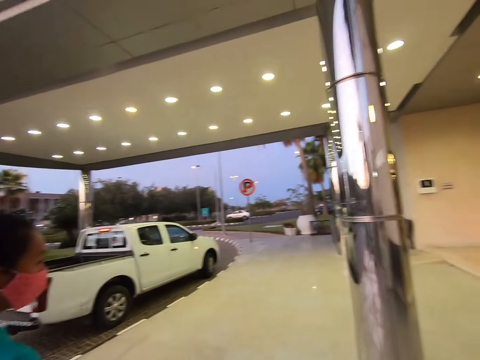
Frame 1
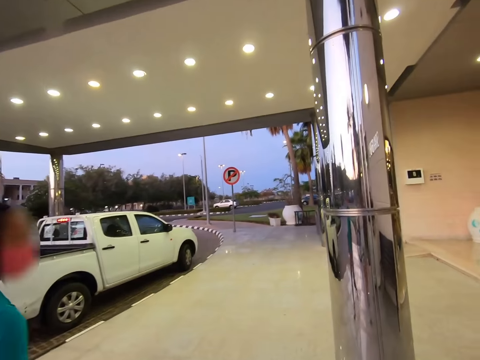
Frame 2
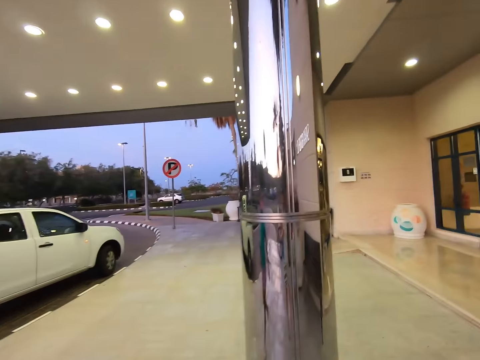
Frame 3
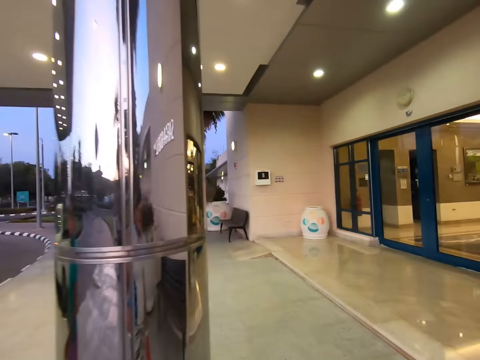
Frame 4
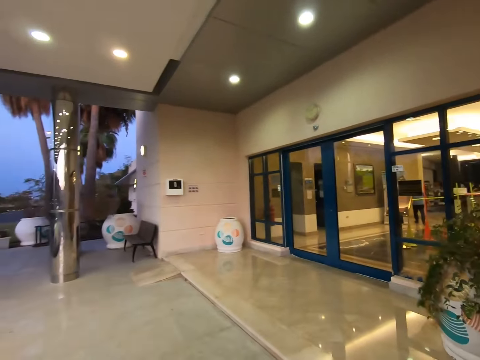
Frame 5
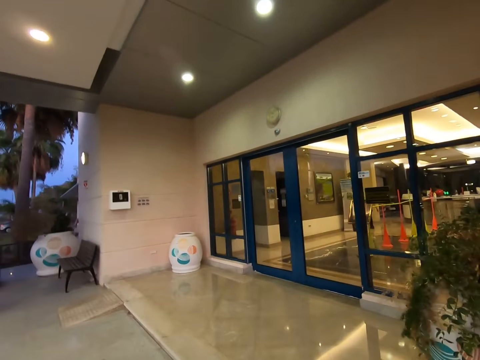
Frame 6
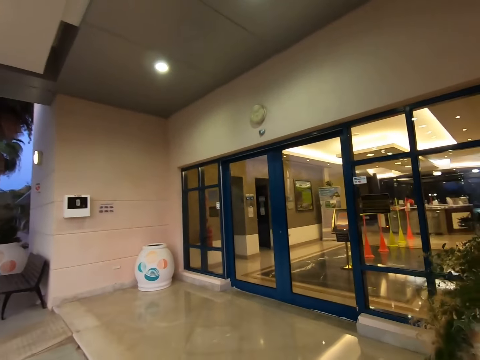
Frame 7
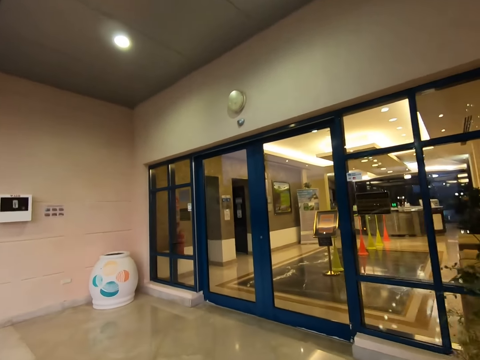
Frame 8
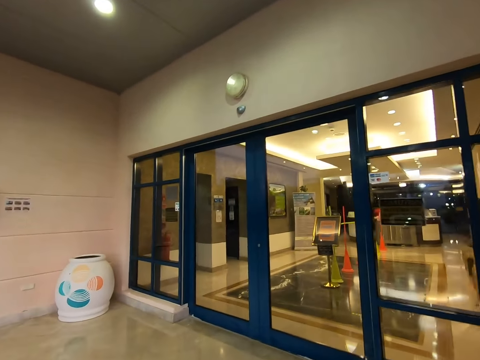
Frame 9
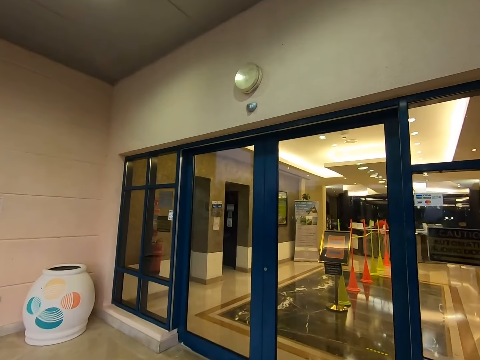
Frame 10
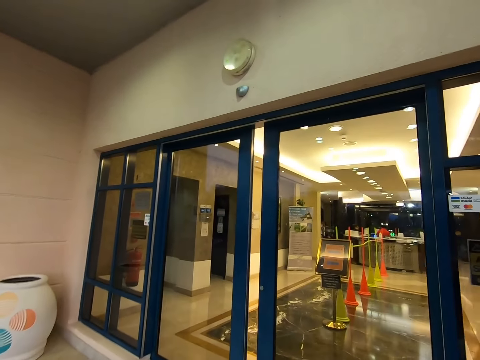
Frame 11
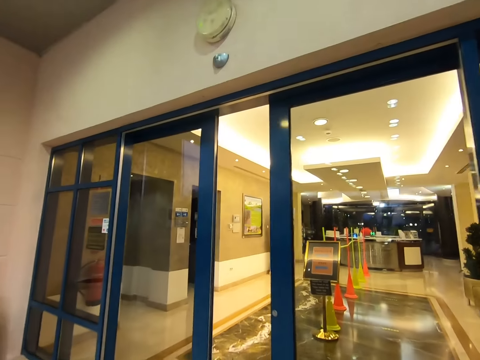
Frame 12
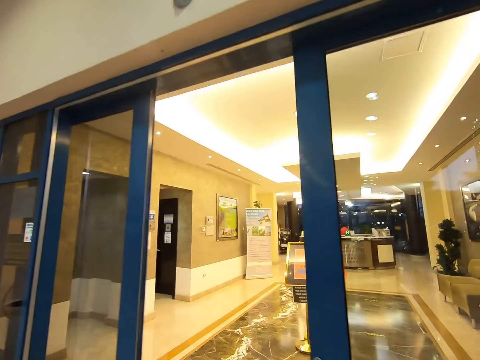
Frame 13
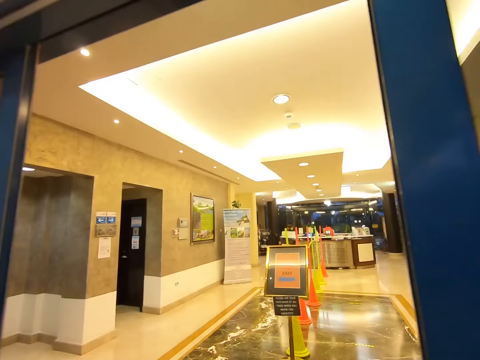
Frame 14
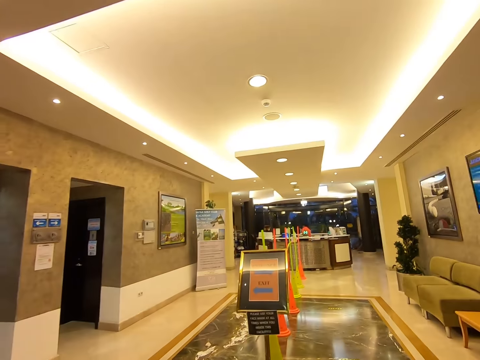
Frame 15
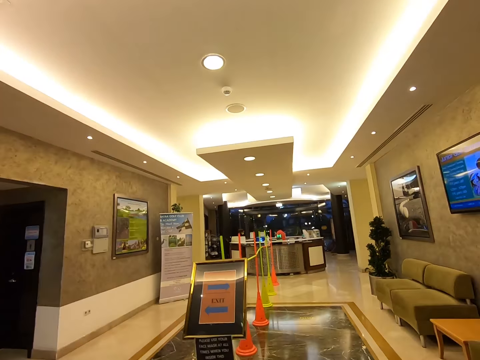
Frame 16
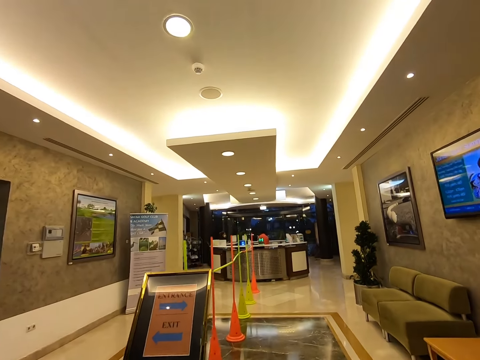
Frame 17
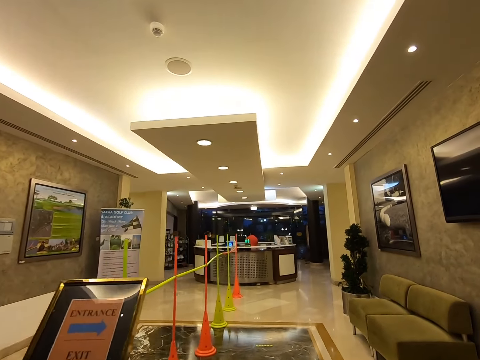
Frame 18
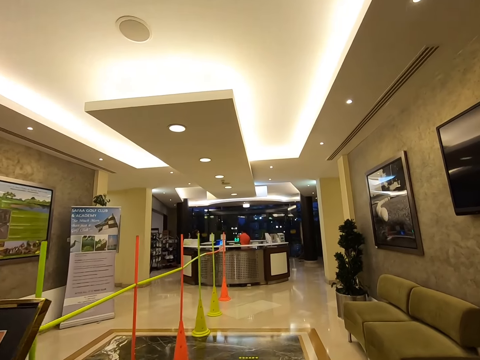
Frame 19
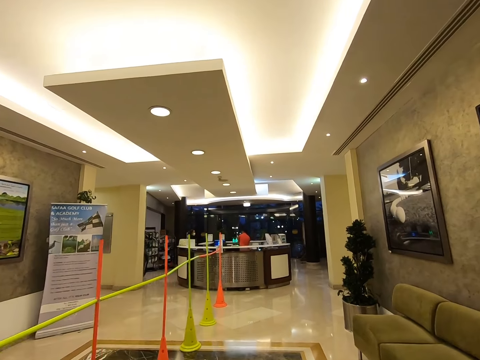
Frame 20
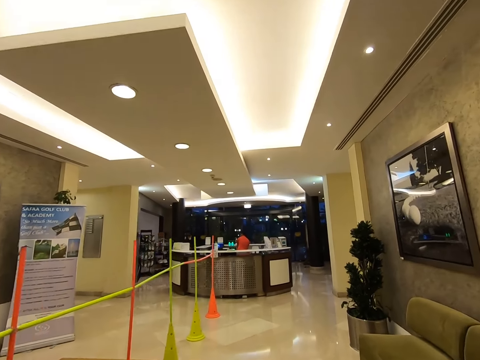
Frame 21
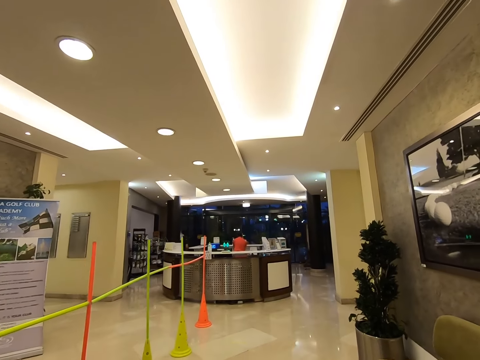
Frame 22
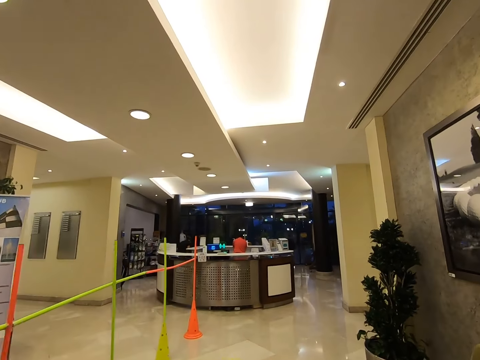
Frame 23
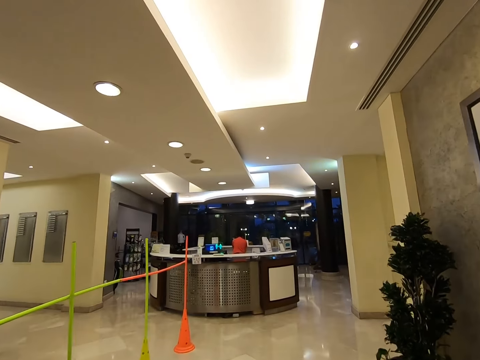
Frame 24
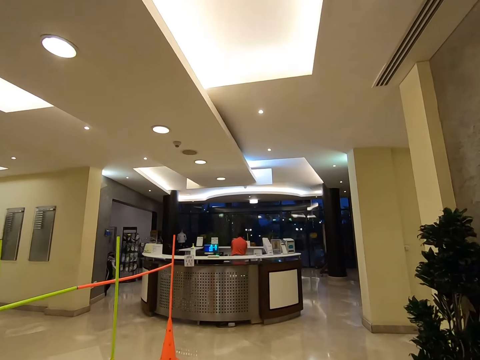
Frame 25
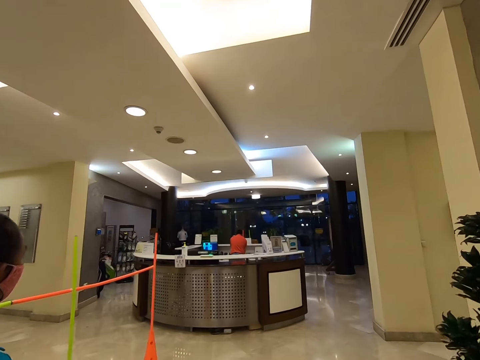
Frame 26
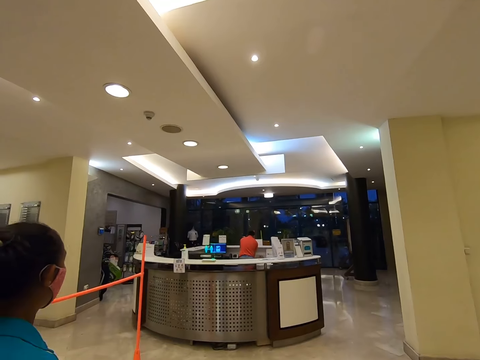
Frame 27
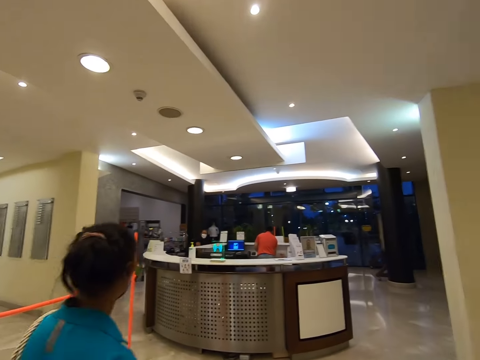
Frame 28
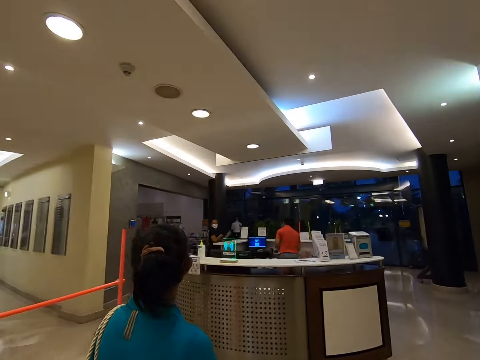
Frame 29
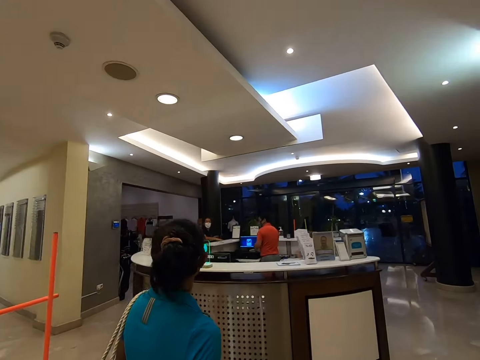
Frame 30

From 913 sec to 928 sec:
The camera wearer enters the building with a woman.

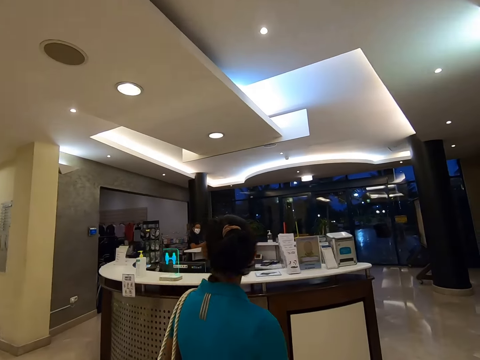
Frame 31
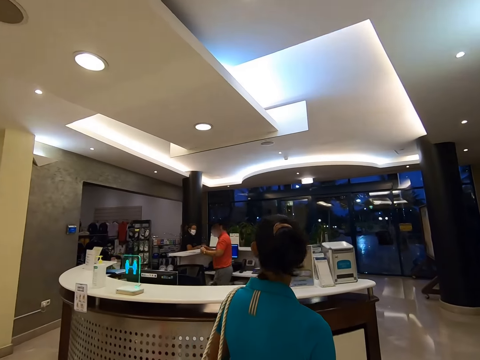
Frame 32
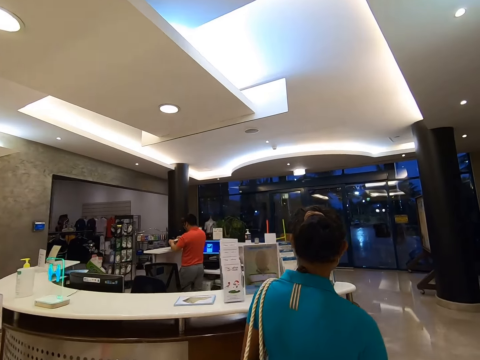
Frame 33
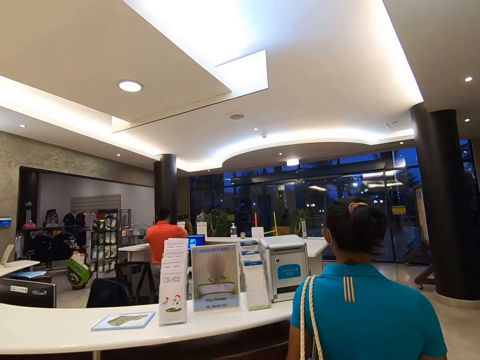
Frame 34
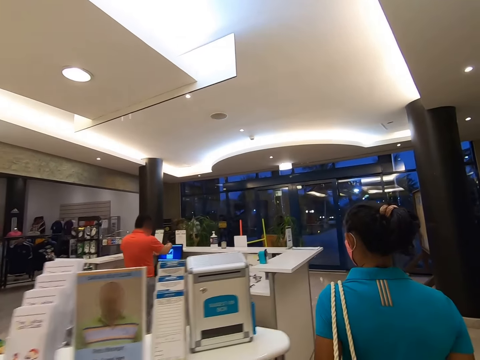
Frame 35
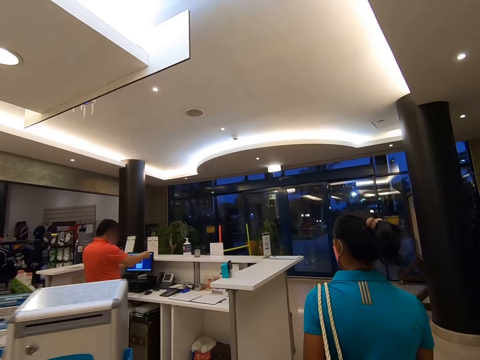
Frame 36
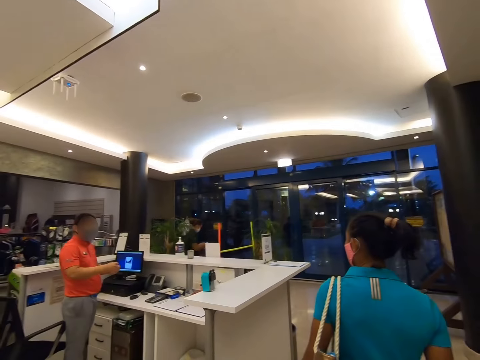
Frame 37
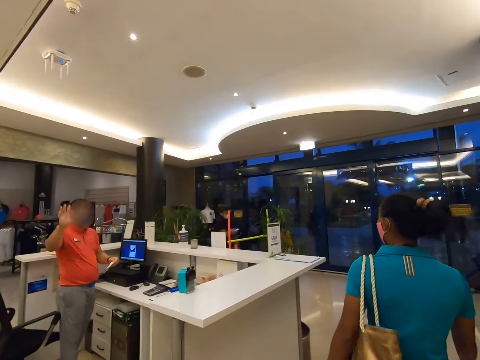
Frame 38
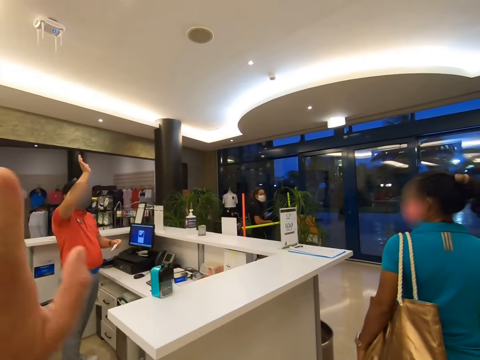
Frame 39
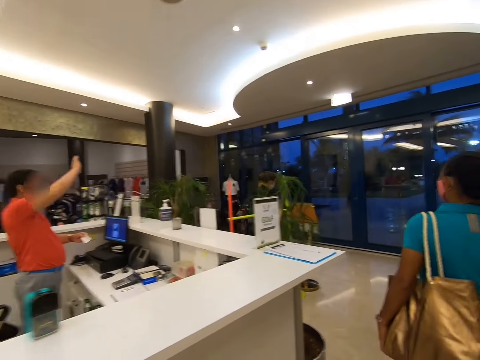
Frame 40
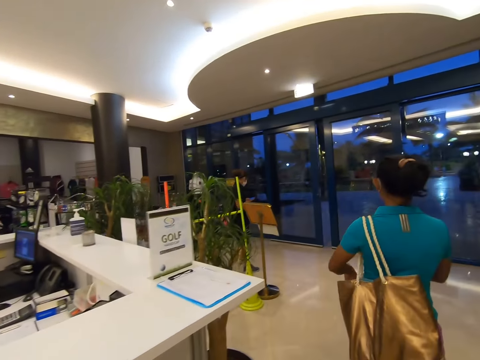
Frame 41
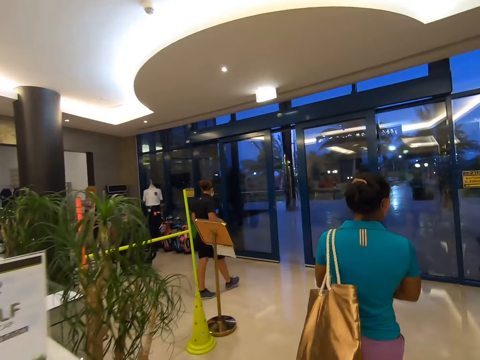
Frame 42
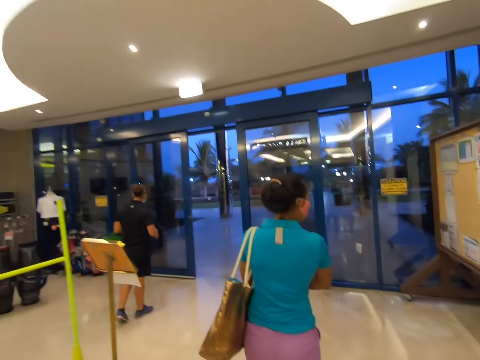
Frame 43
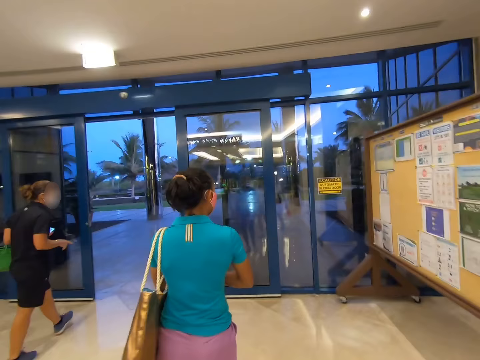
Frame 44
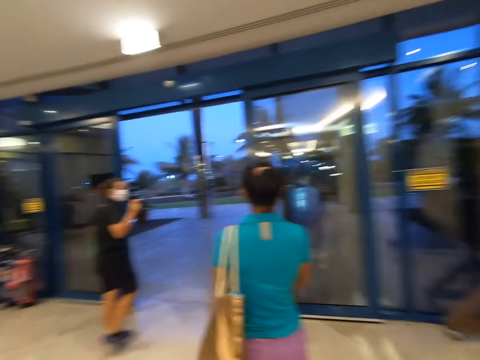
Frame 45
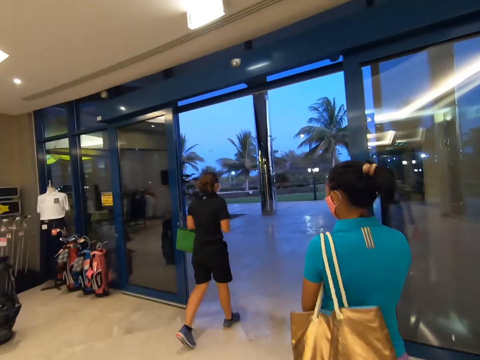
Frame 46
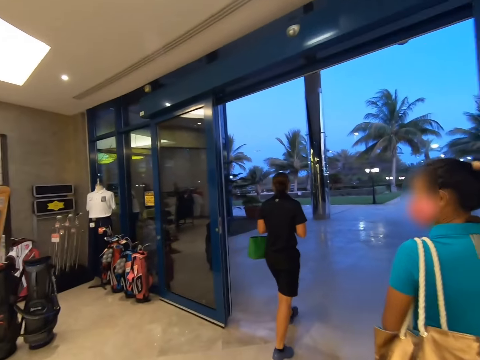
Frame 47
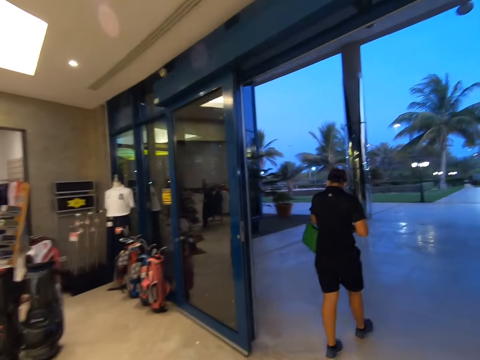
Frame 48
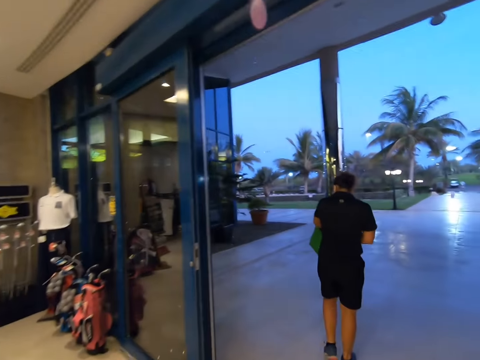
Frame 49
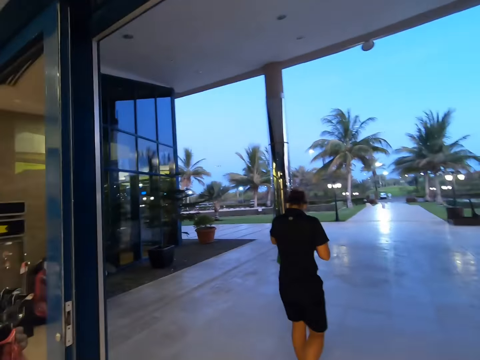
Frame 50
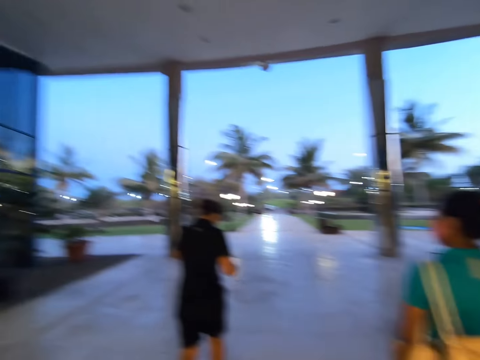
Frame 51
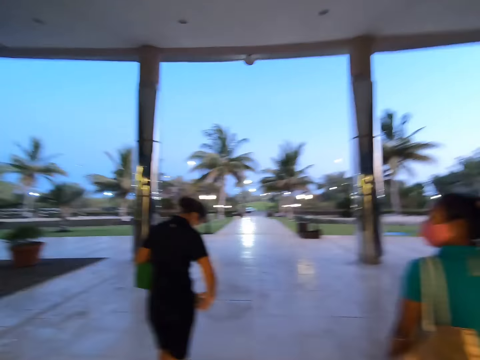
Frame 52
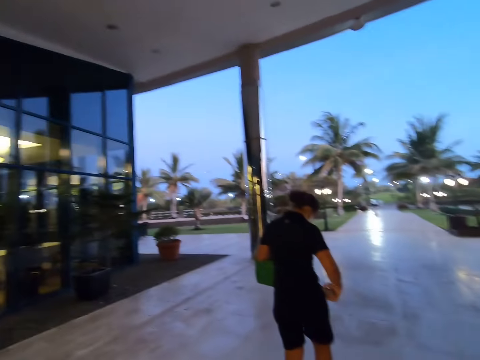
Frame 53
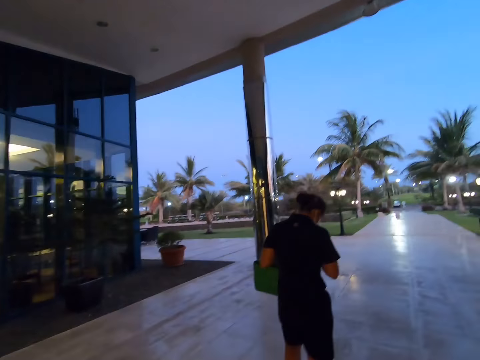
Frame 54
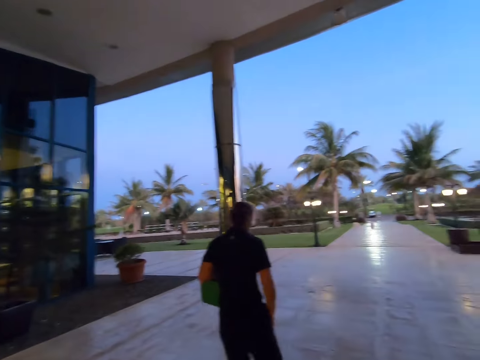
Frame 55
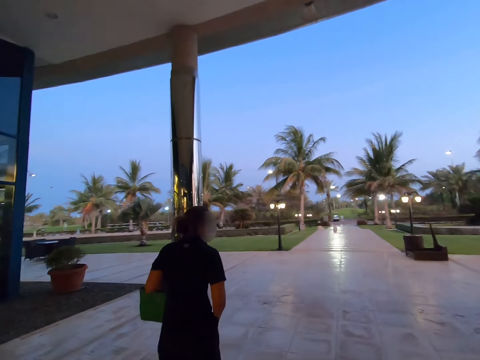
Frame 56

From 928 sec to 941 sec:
A man waves at the camera wearer. The camera wearer waves at the man. They walk around the building. A woman points towards another woman's direction. The camera wearer walks out of the door with the two women.
